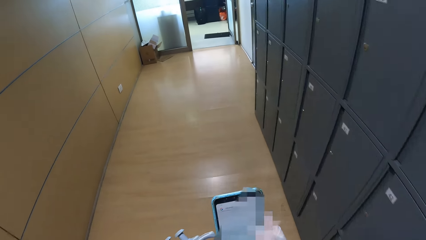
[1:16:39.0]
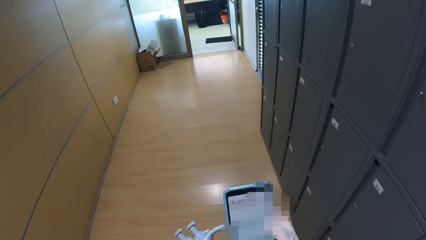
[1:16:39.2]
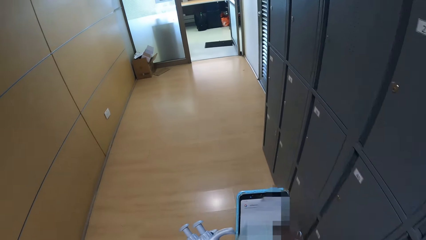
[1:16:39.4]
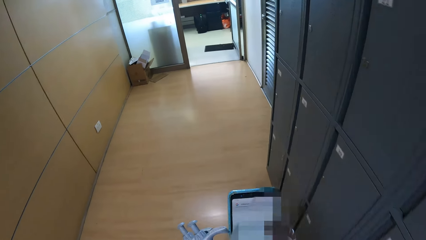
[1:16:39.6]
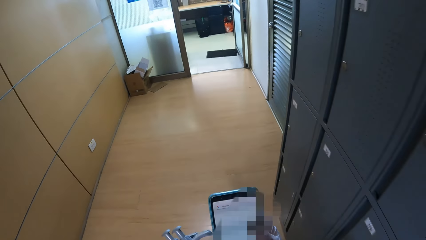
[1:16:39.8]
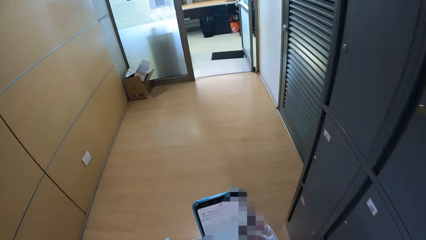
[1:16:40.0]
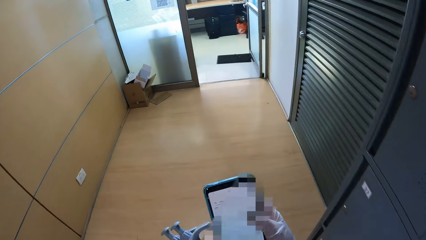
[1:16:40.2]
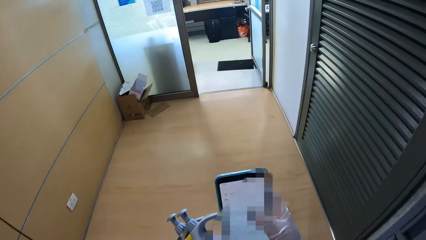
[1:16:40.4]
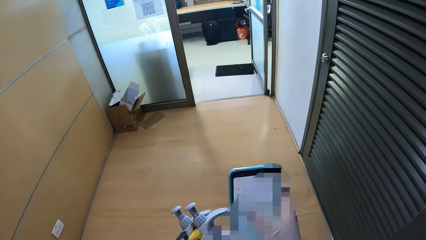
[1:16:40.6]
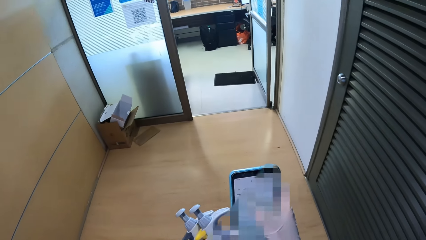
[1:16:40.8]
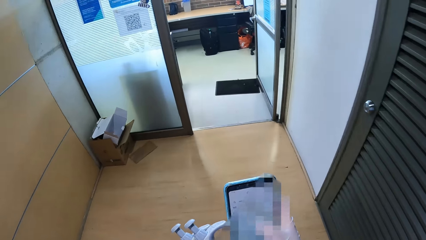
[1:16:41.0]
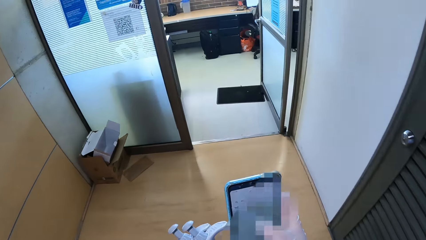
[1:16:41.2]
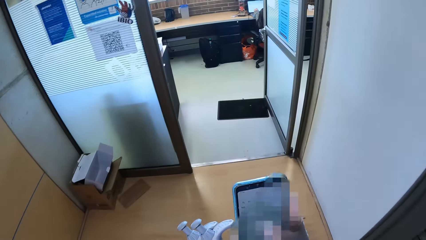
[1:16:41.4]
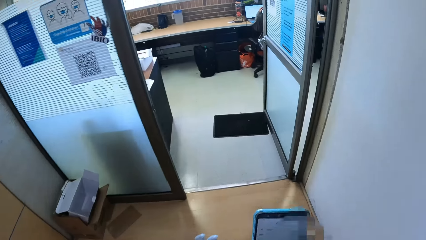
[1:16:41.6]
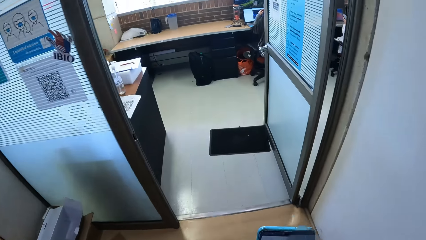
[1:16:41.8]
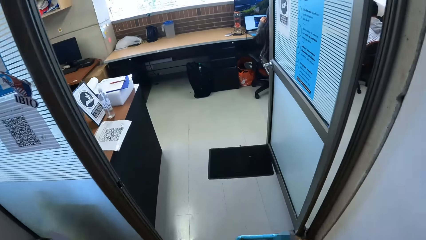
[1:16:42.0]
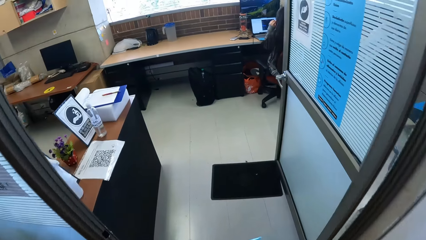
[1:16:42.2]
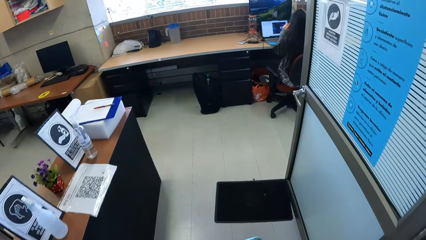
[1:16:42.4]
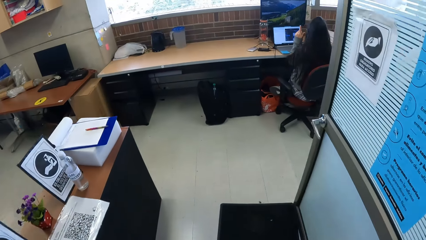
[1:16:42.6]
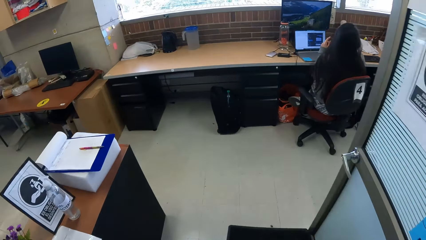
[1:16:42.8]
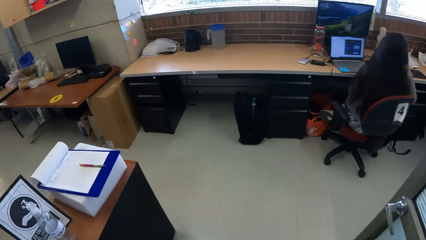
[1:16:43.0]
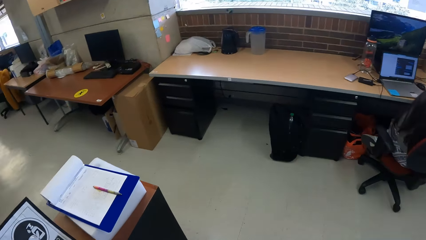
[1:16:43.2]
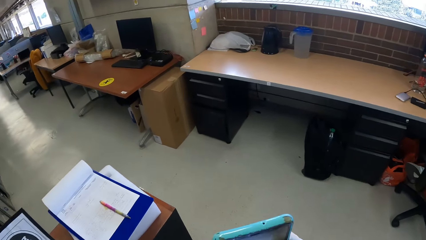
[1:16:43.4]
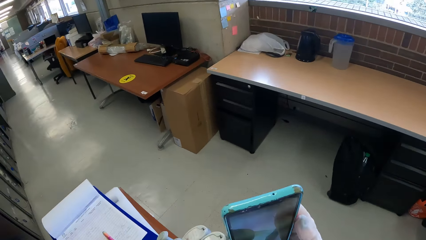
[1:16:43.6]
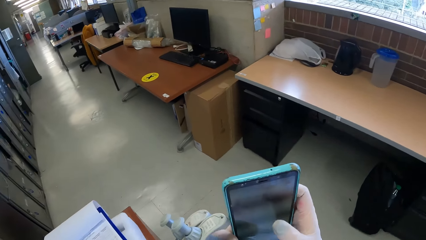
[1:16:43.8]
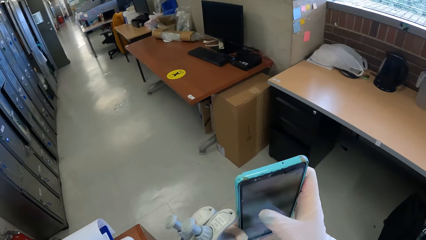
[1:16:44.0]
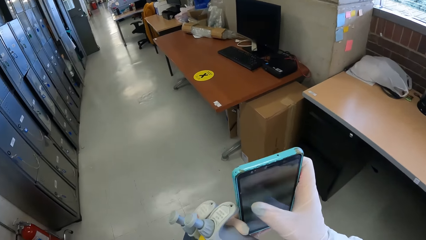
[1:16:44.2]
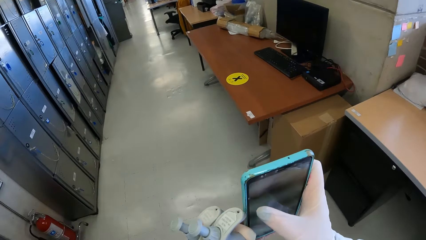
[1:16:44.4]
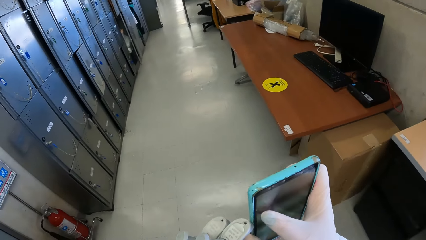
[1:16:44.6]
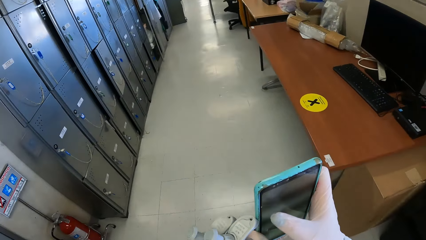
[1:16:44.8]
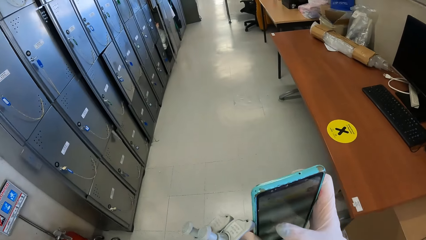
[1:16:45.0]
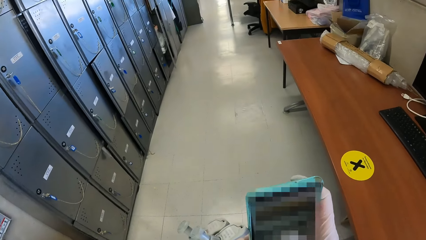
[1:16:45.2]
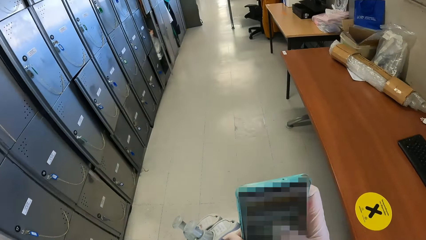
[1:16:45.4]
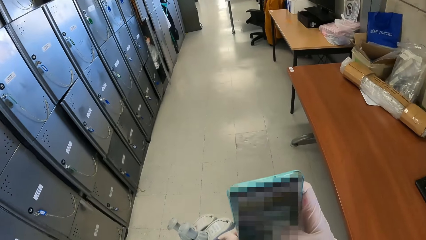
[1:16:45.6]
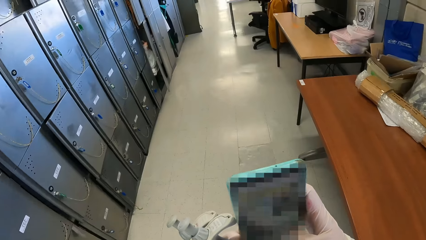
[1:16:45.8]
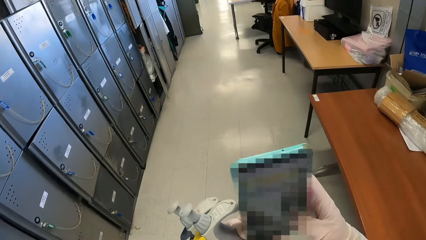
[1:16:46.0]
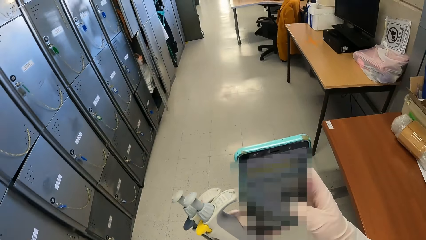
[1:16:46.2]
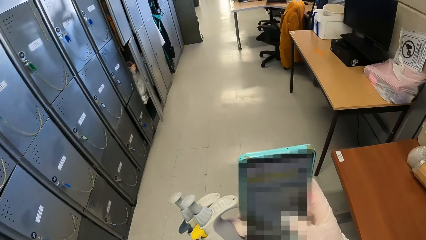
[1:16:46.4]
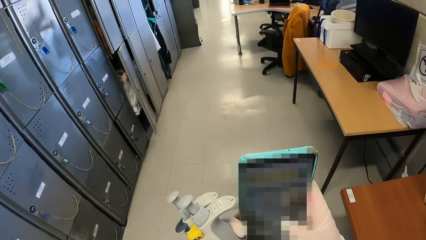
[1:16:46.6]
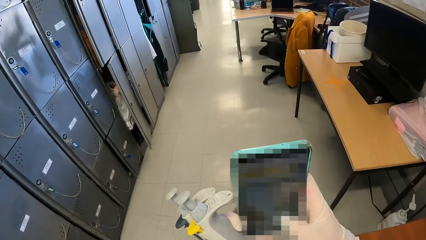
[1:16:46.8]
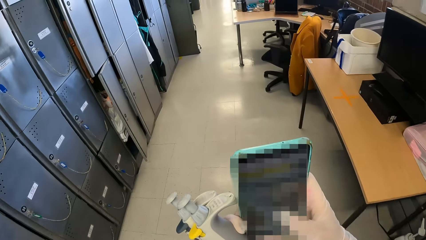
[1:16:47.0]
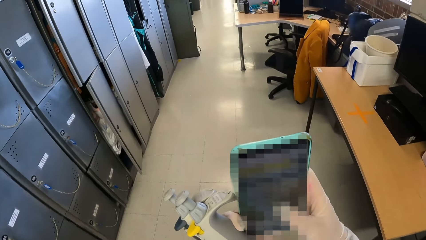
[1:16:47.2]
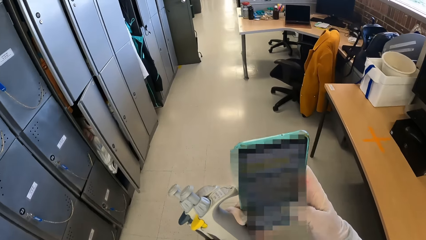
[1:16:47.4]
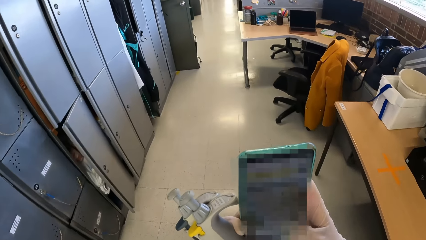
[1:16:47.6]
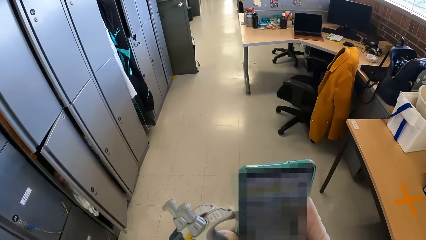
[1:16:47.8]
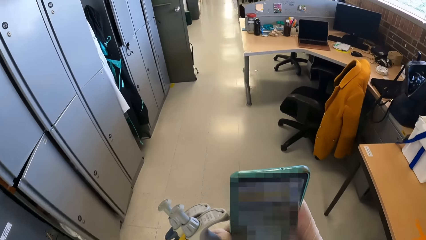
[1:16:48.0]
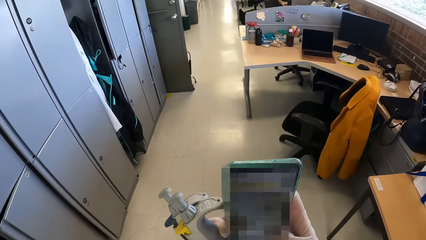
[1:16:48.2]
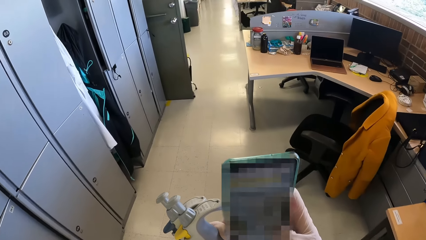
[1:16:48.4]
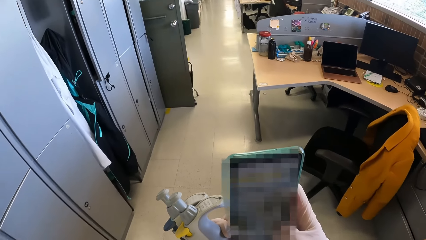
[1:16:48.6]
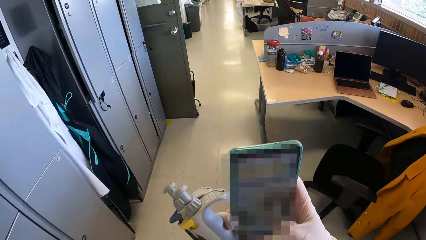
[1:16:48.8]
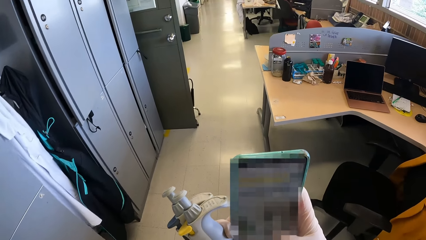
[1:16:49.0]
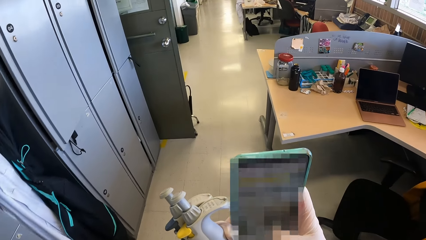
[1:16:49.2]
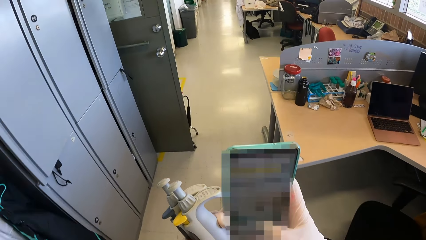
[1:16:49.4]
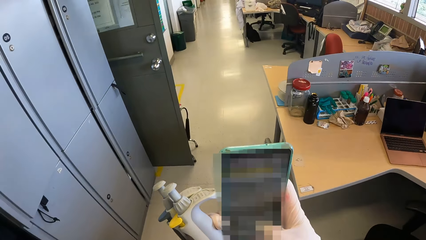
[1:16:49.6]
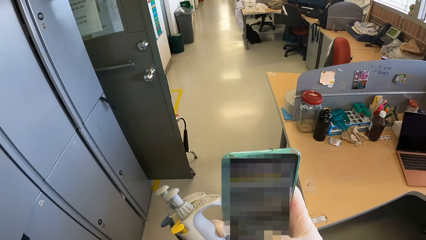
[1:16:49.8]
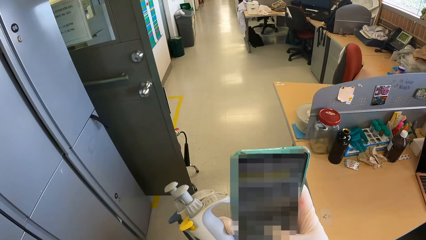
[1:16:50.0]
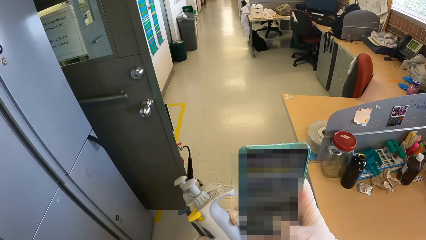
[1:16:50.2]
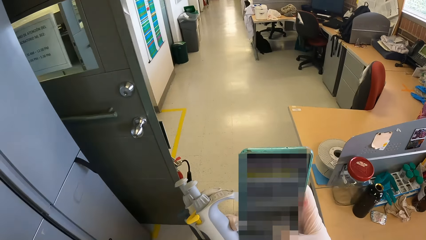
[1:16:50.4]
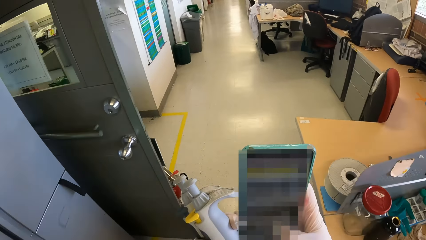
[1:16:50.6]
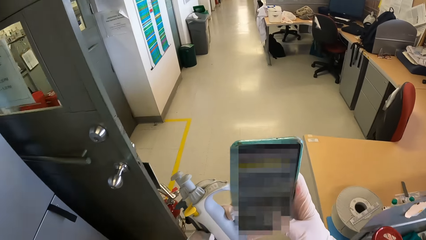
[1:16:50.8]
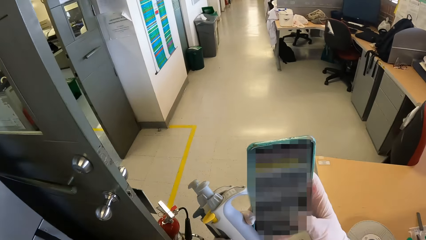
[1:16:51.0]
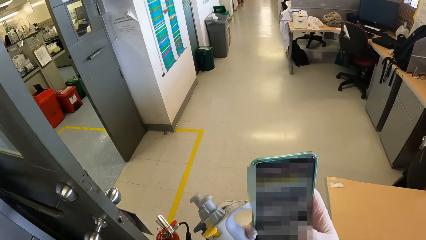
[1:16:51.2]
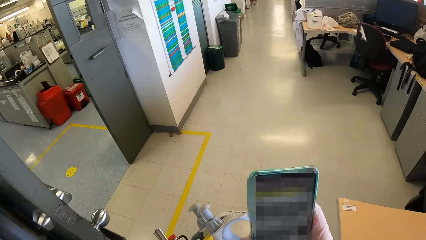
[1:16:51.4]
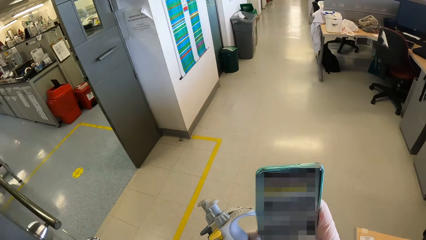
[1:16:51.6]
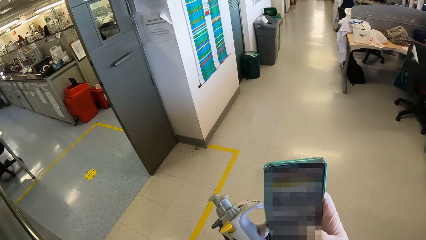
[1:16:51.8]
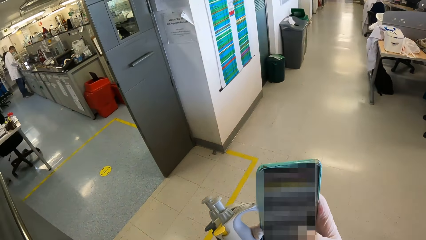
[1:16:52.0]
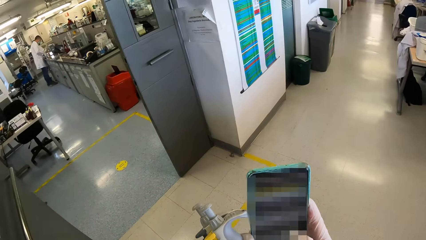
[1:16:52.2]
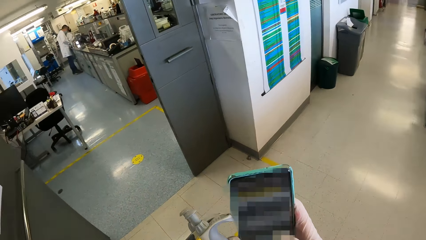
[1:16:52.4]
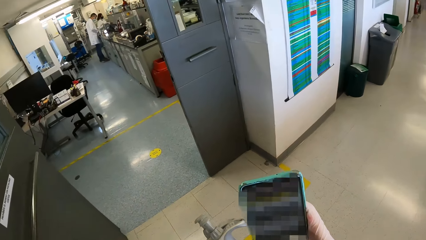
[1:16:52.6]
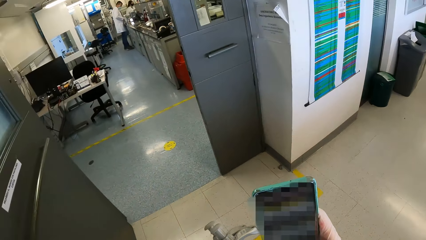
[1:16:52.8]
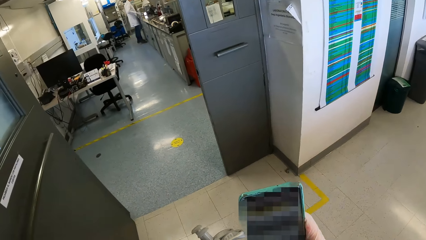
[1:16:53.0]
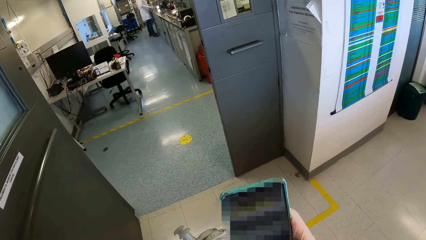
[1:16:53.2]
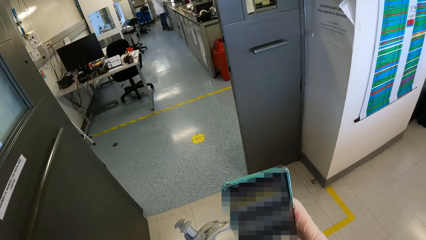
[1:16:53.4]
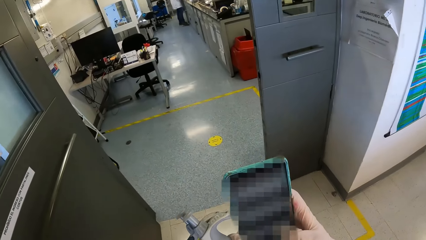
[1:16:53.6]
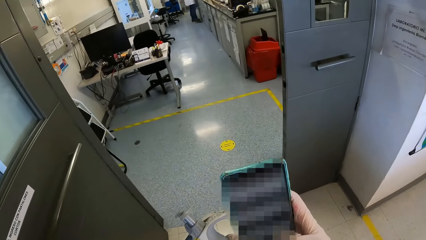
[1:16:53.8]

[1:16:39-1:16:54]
A woman raises her left hand towards her face. The camera wearer enters the laboratory room. She walks past the woman. She operates the phone with her right hand. She moves into a laboratory in the building.
